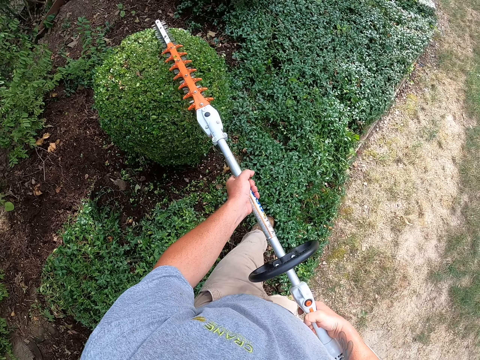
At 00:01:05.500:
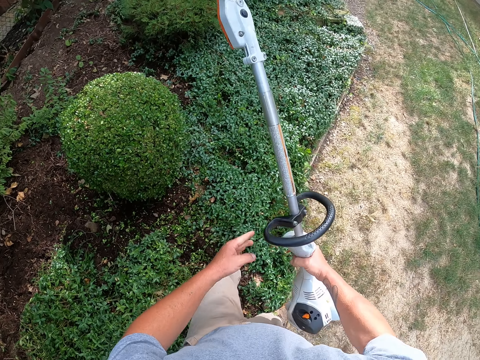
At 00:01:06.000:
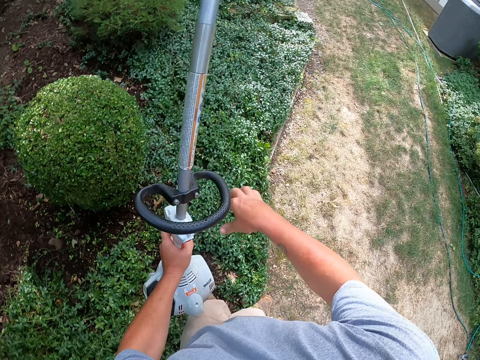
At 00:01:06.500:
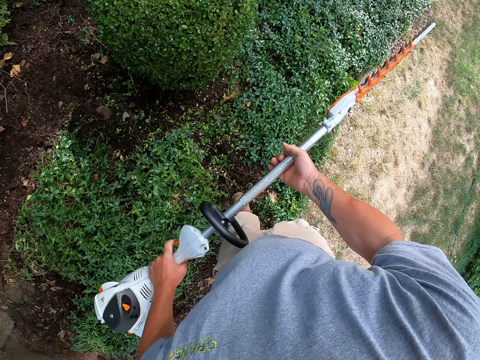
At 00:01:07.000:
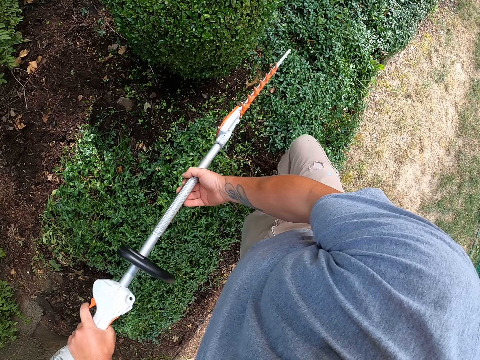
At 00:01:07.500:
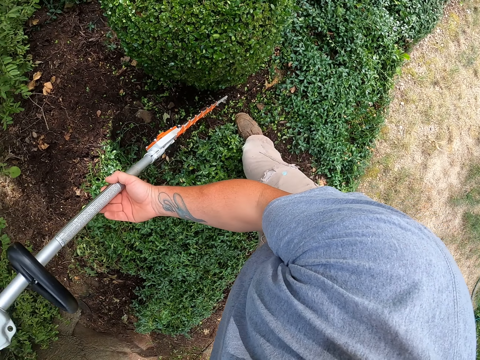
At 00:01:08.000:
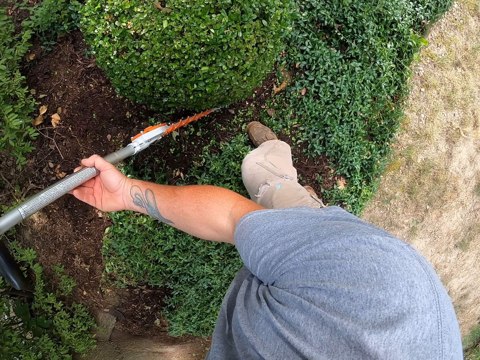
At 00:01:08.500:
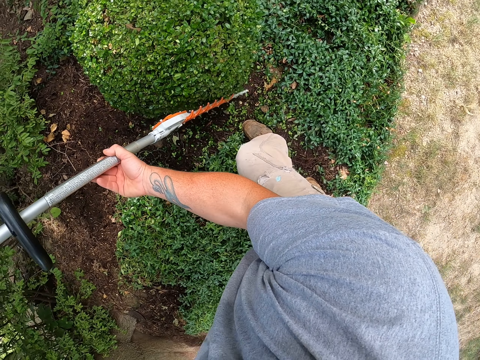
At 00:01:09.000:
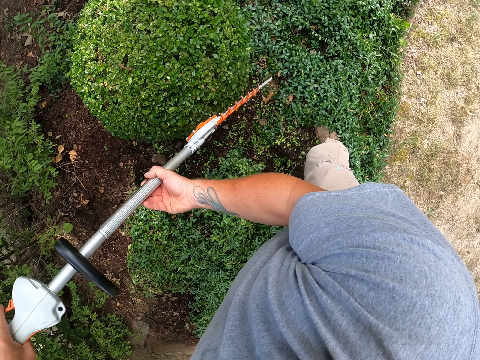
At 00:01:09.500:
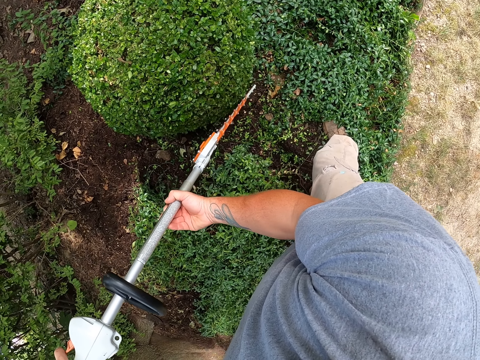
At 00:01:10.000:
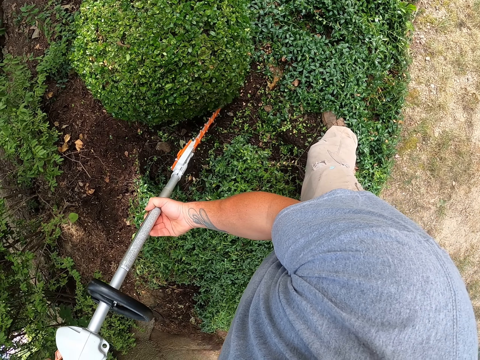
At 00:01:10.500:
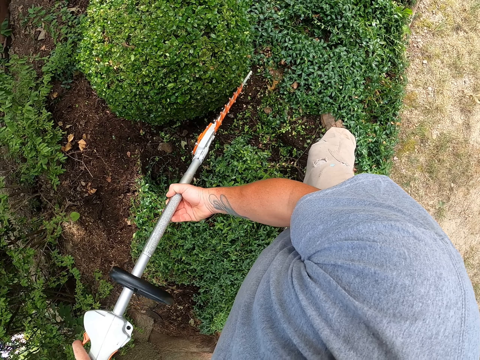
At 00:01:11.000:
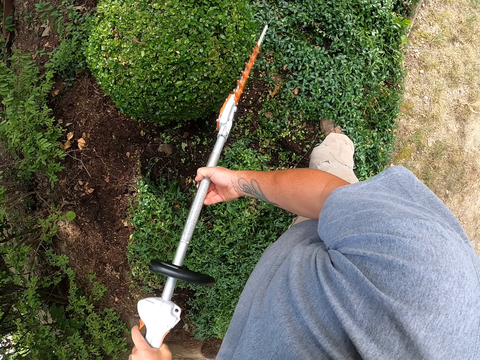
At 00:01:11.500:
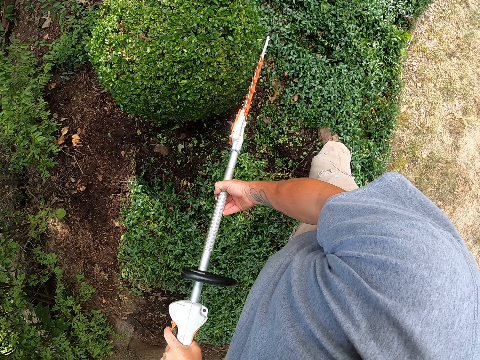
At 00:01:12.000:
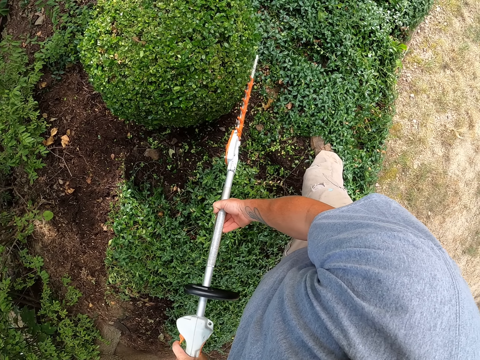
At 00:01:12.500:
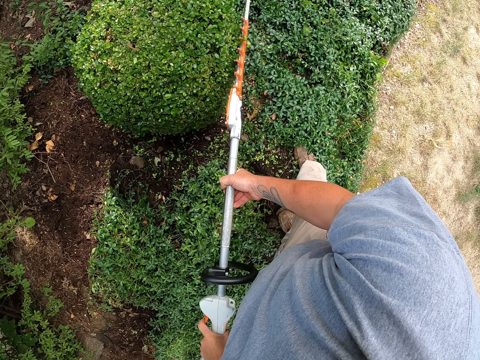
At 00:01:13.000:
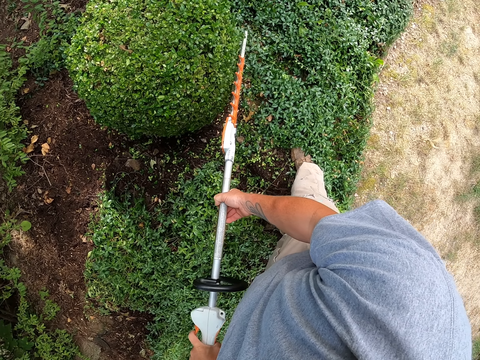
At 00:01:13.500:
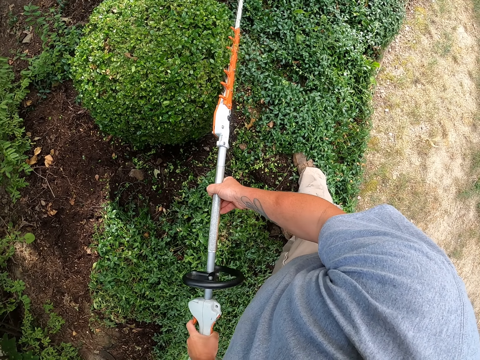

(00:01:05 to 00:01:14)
The camera wearer moves on the garden. They trim the hedge.

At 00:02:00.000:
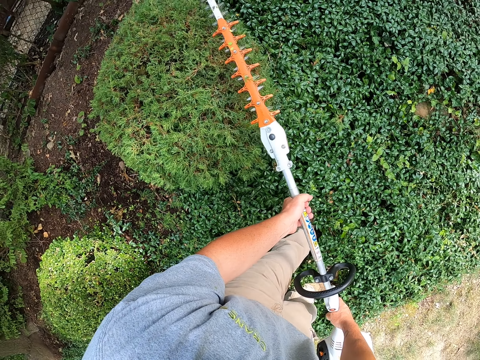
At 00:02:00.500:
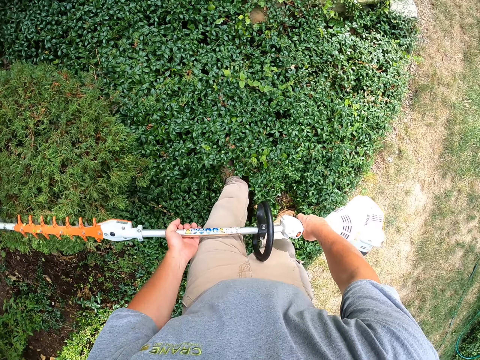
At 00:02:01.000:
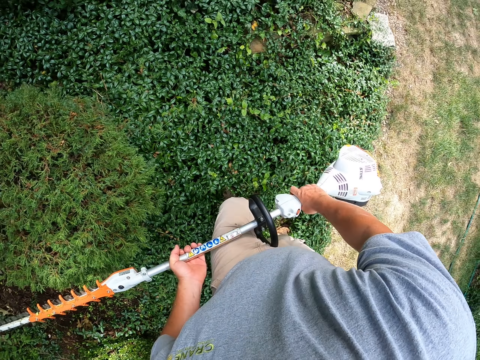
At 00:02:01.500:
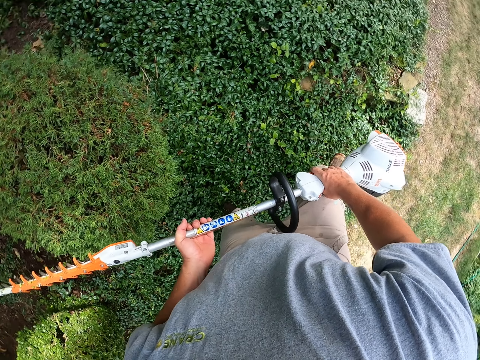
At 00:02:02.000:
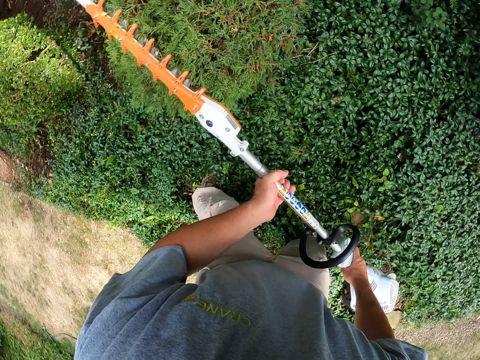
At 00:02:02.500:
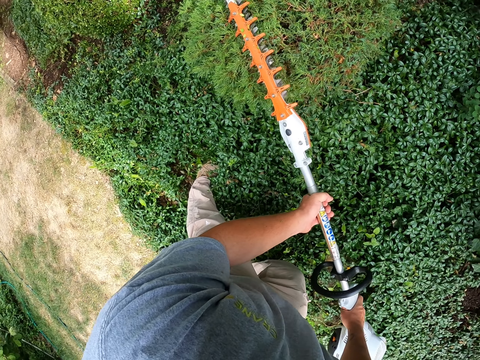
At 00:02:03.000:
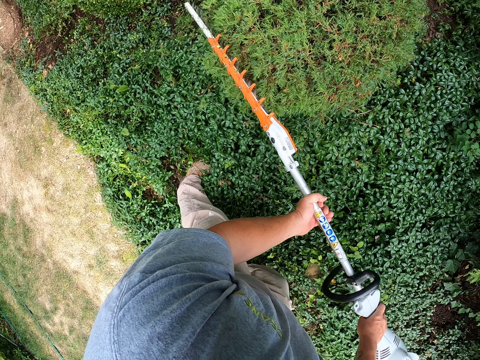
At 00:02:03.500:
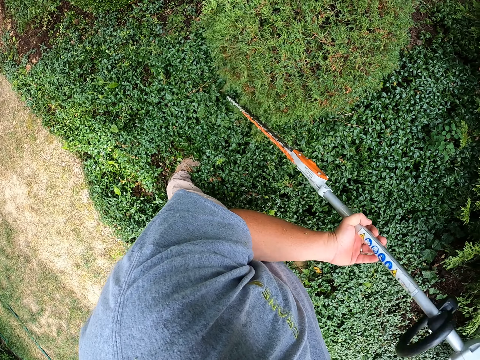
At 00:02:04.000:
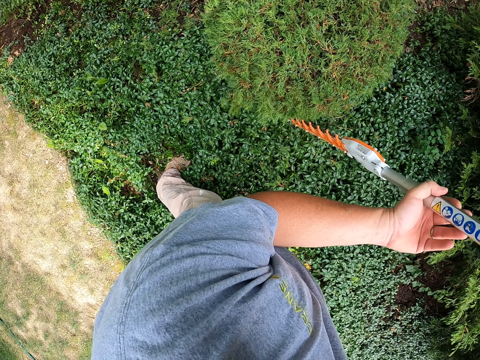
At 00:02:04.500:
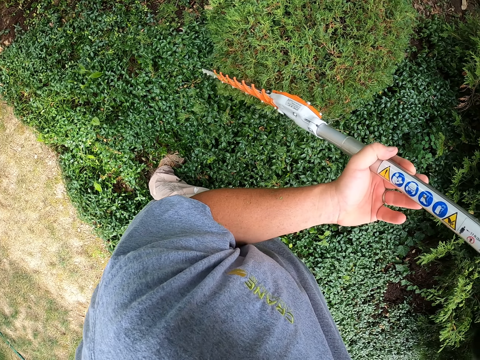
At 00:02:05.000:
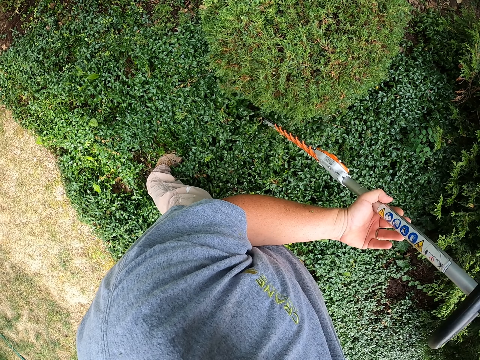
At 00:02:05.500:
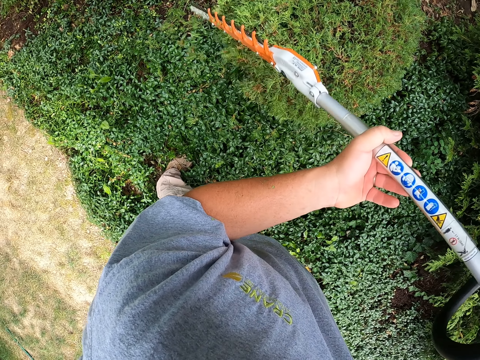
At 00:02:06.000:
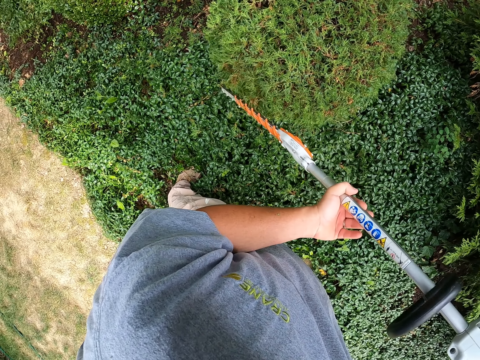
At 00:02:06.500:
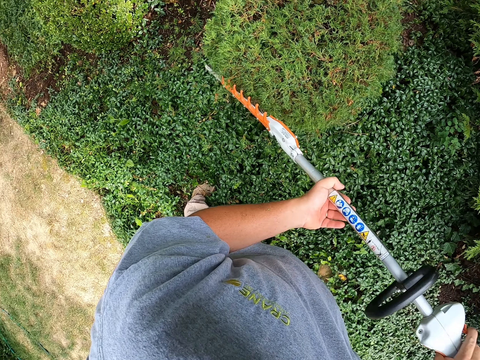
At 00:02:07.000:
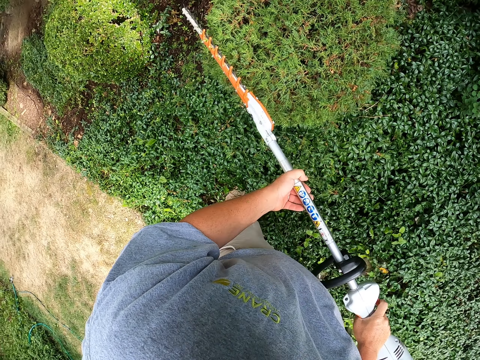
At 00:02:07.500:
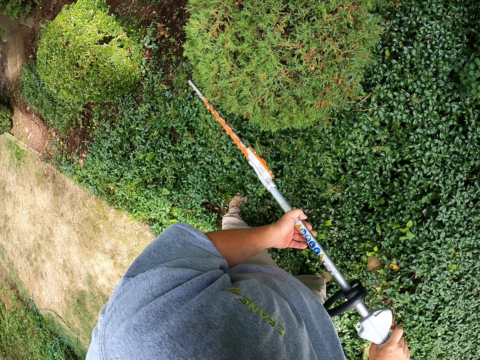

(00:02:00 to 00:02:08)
The camera wearer moves on the garden. They trim the hedge.
